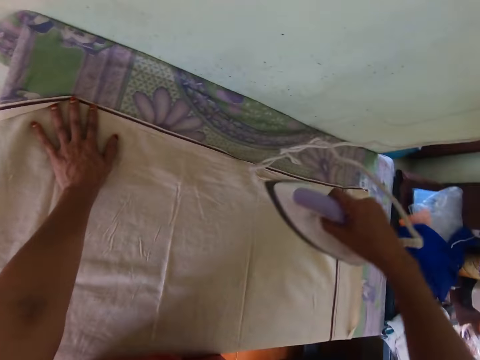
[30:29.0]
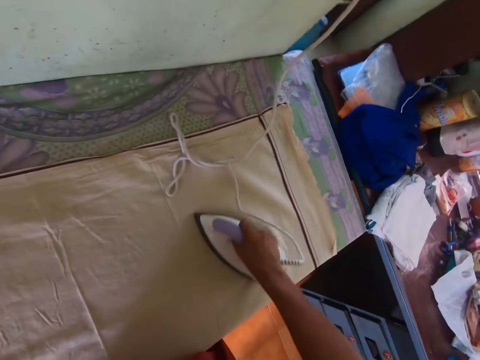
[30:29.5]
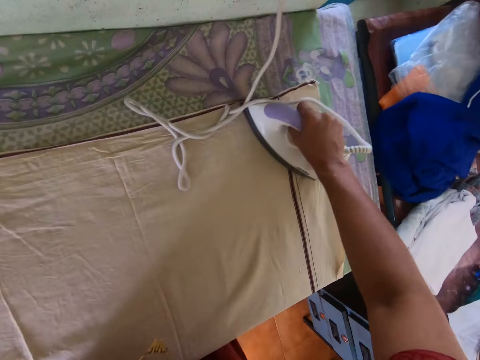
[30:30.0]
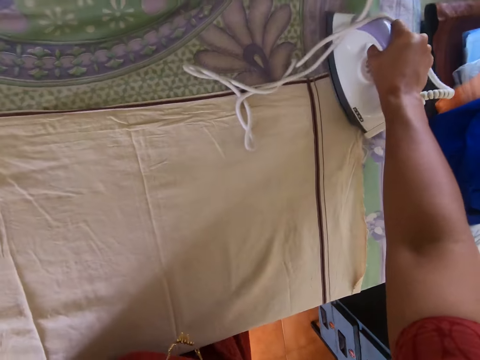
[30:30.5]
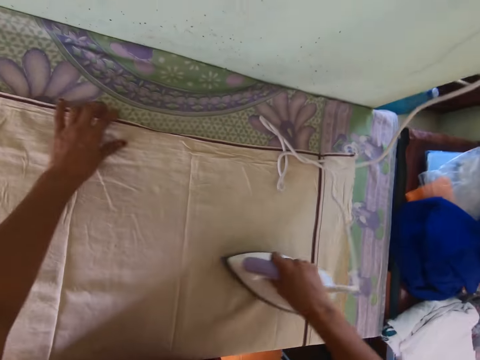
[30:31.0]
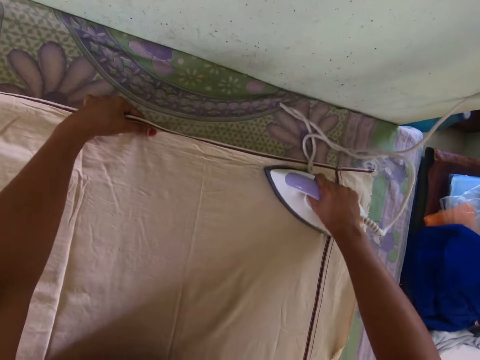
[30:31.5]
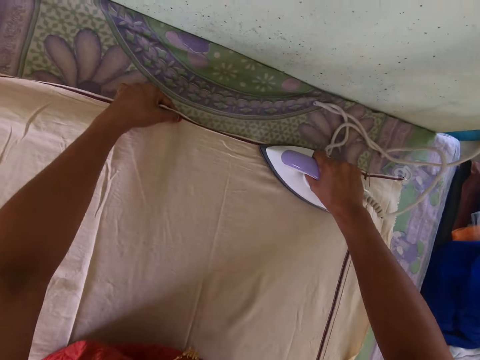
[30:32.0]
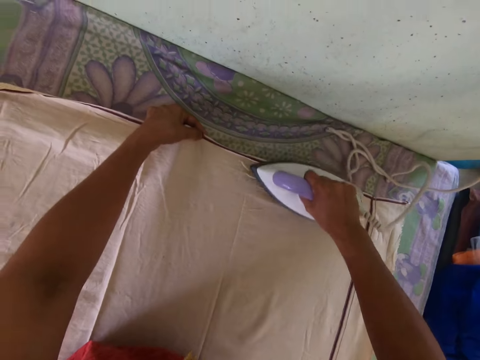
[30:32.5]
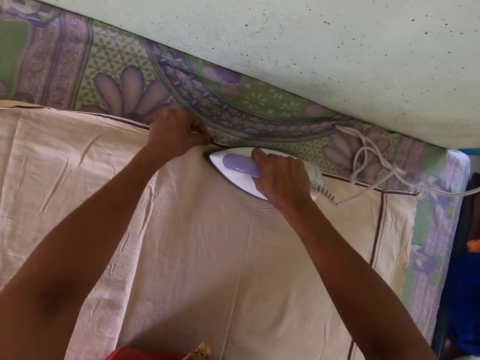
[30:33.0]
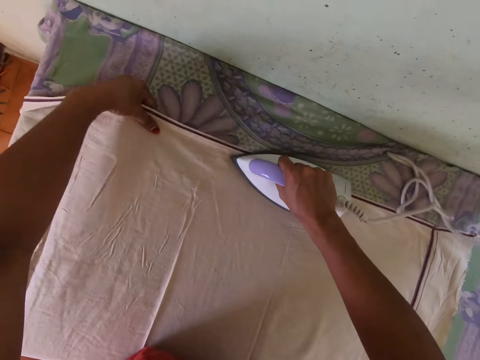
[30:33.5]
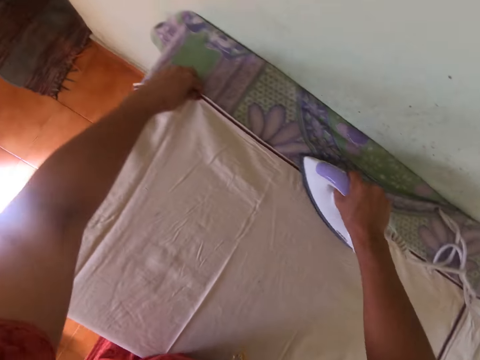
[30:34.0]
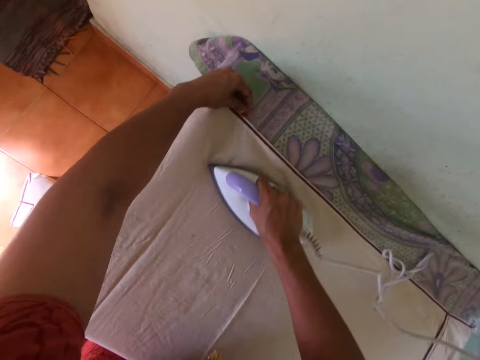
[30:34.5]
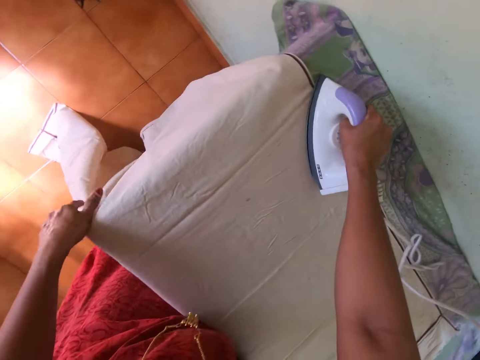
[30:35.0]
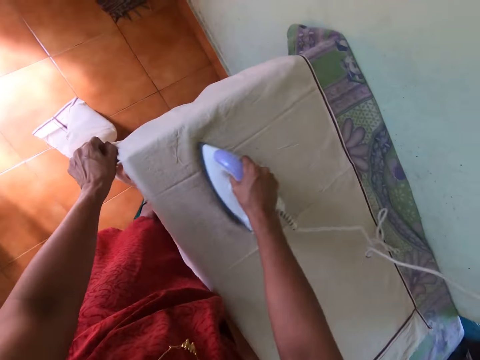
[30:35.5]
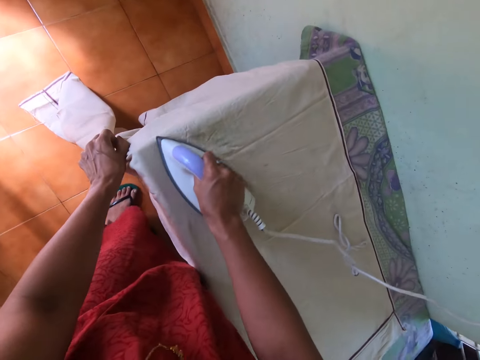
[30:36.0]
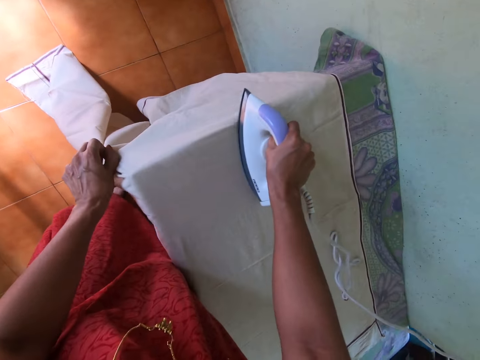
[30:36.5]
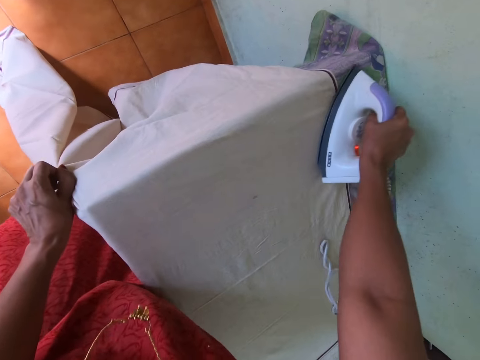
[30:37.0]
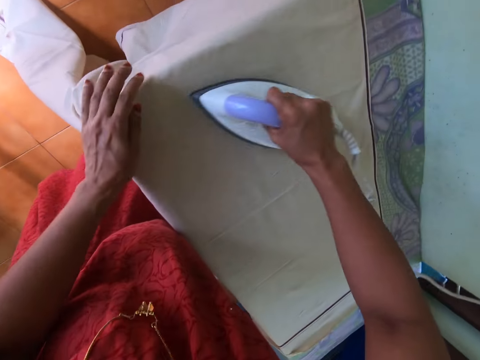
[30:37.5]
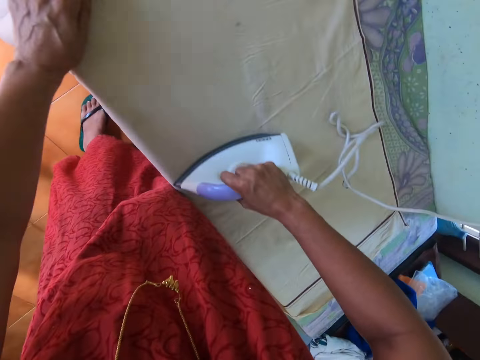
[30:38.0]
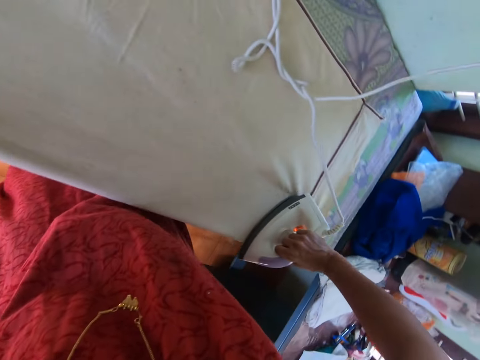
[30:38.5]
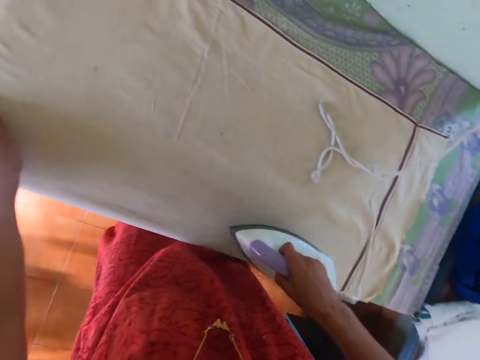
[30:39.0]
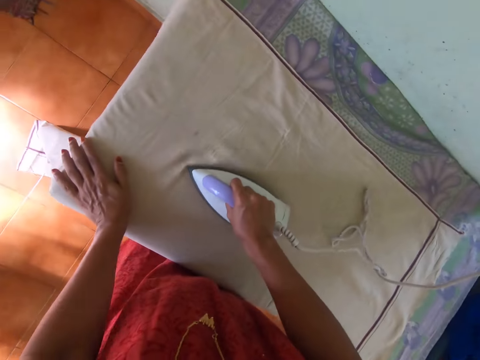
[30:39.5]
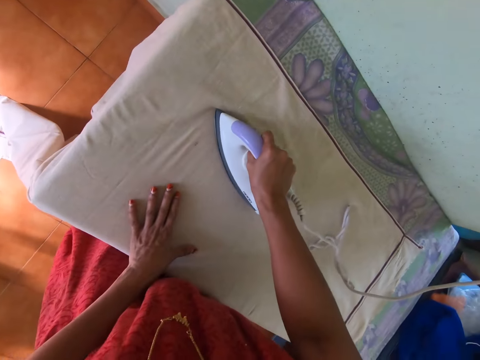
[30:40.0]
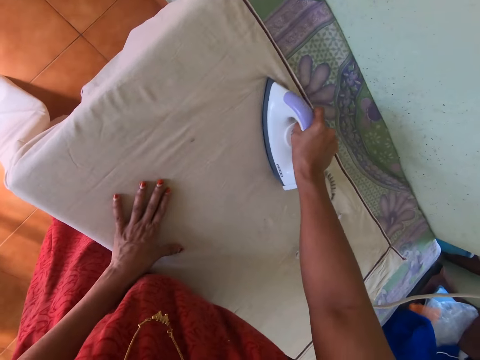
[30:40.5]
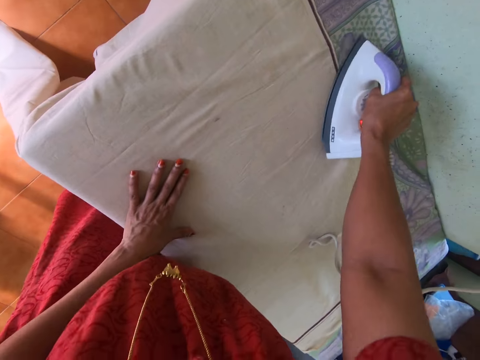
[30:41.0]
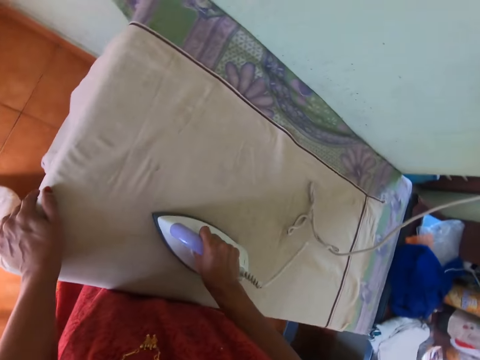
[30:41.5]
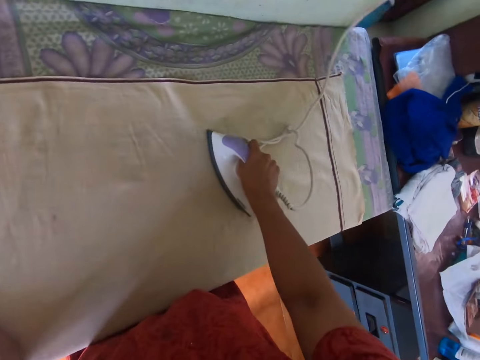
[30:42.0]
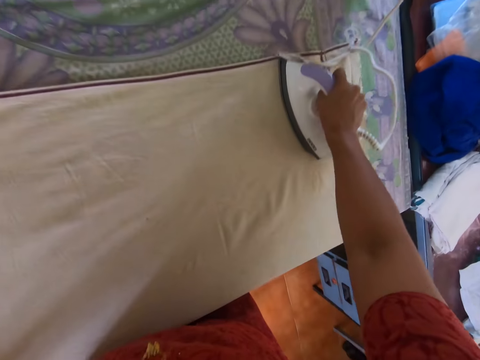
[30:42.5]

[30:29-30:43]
The camera wearer adjusts the cloth on the table with her left hand. She irons the linen.

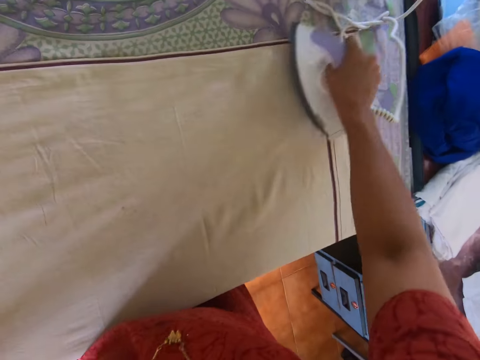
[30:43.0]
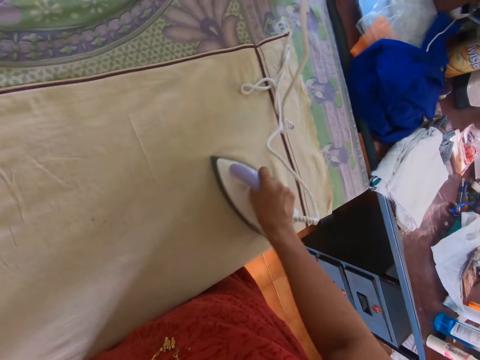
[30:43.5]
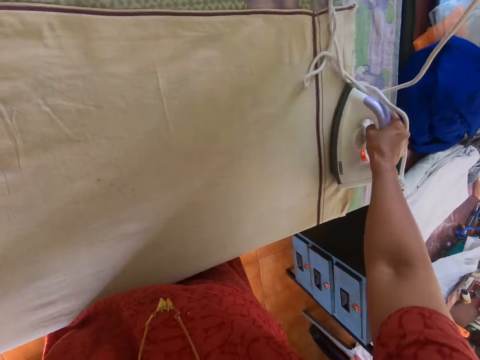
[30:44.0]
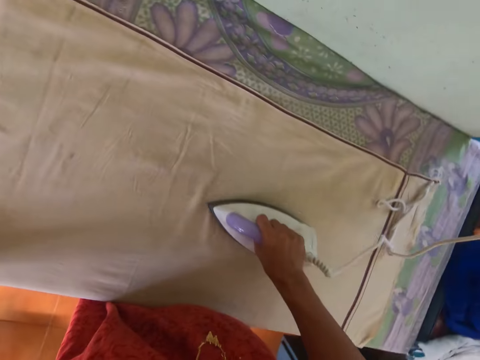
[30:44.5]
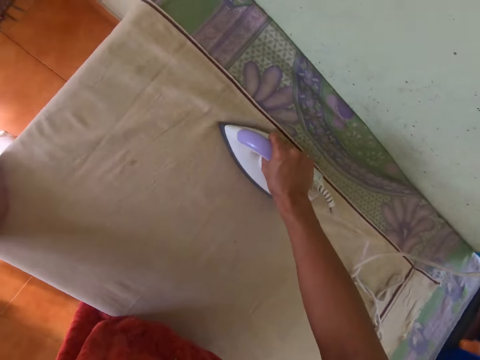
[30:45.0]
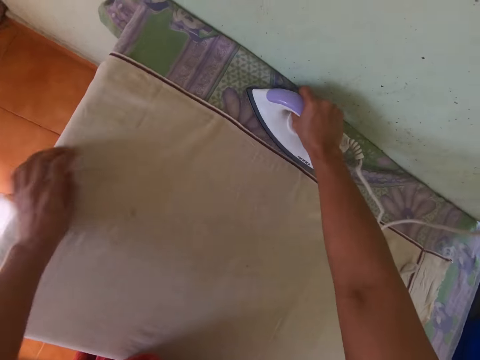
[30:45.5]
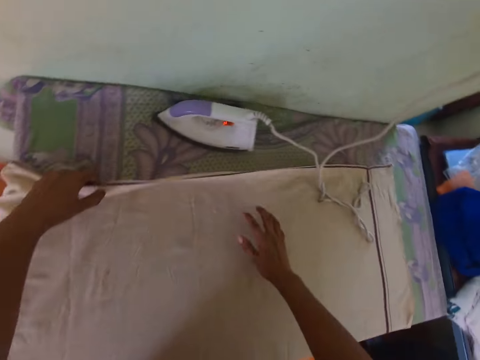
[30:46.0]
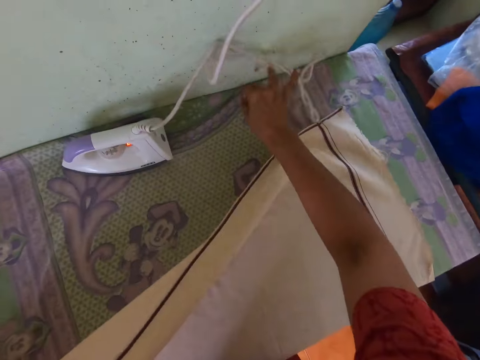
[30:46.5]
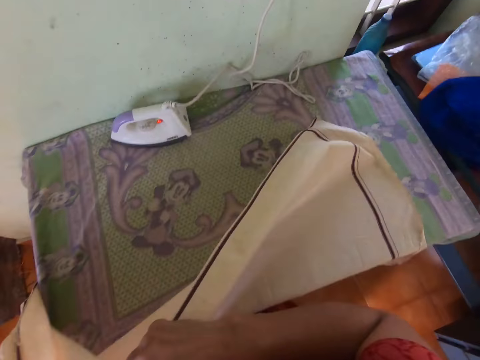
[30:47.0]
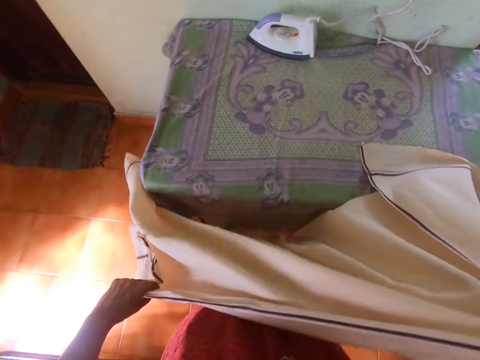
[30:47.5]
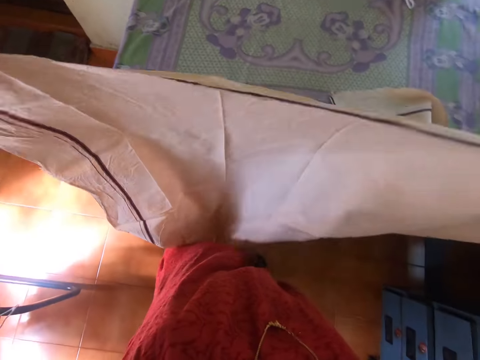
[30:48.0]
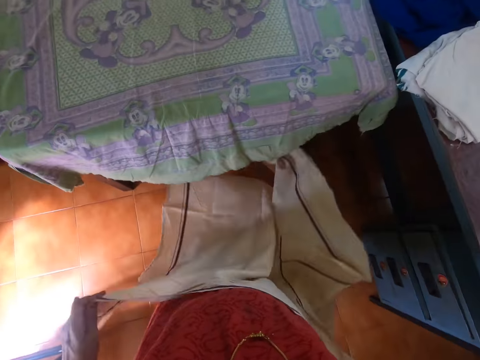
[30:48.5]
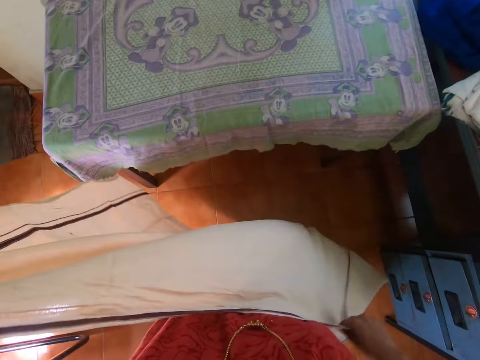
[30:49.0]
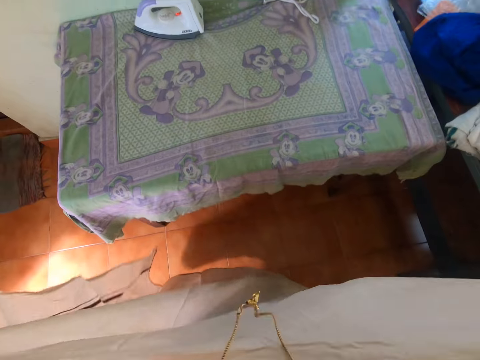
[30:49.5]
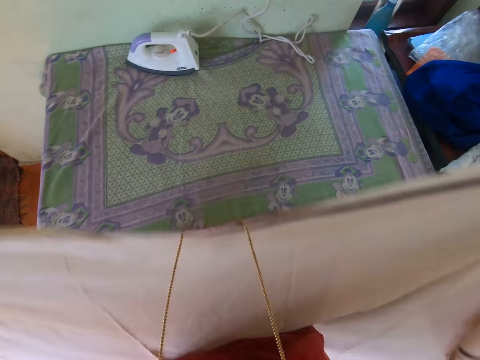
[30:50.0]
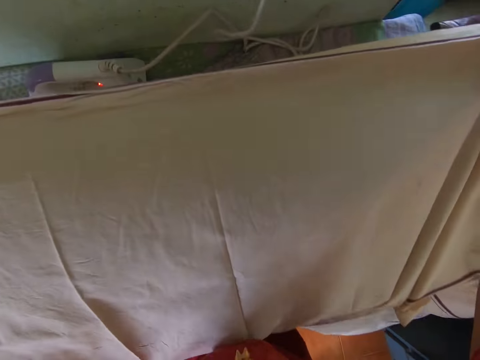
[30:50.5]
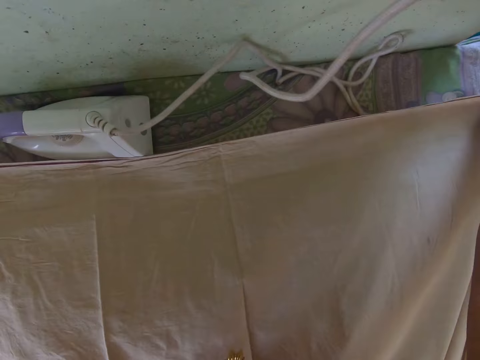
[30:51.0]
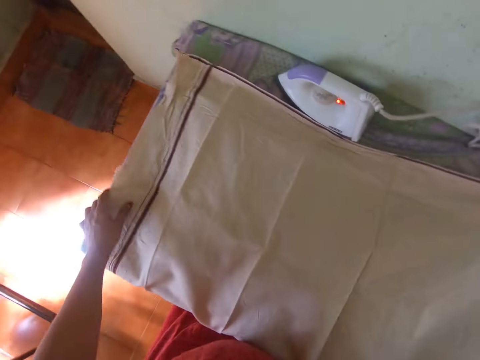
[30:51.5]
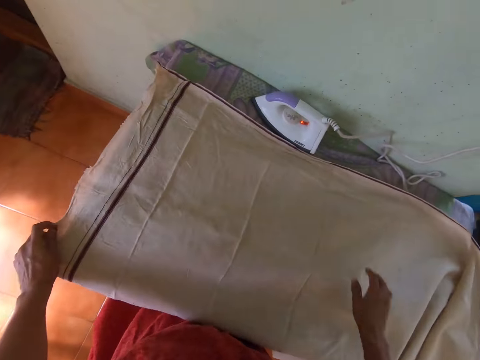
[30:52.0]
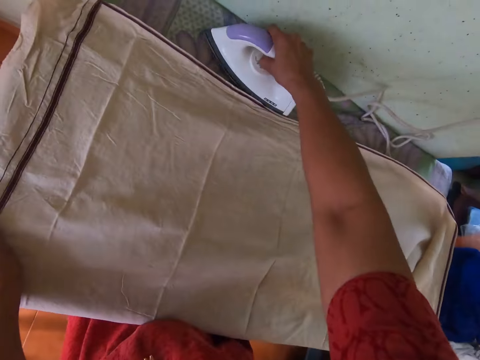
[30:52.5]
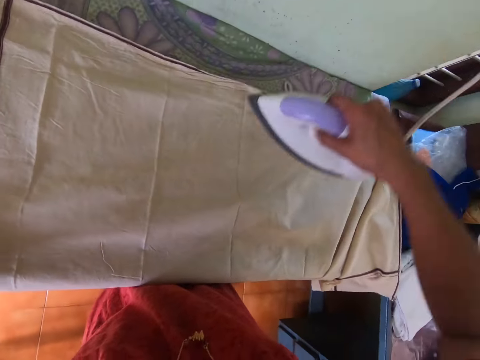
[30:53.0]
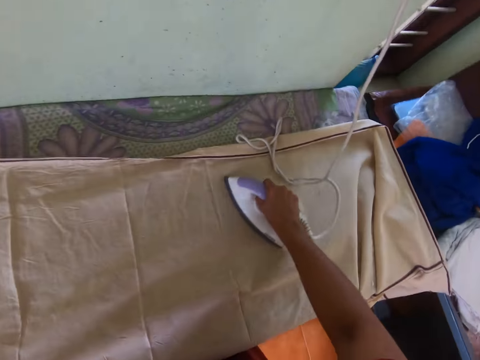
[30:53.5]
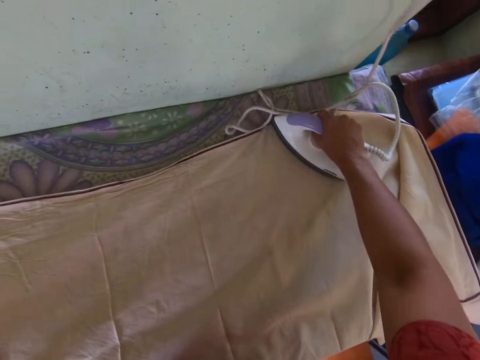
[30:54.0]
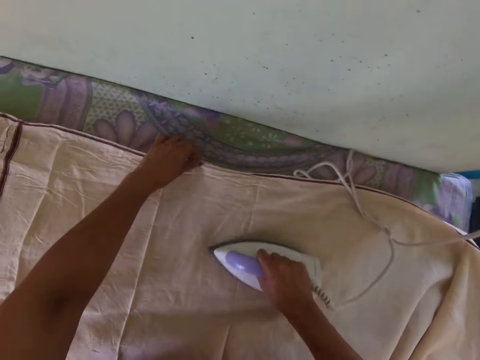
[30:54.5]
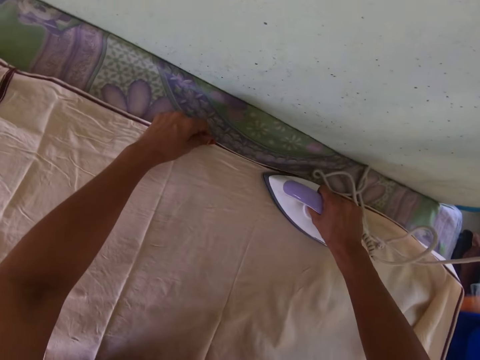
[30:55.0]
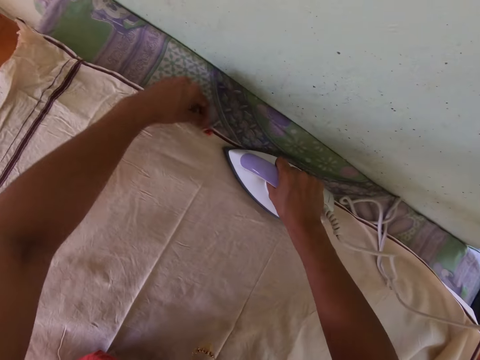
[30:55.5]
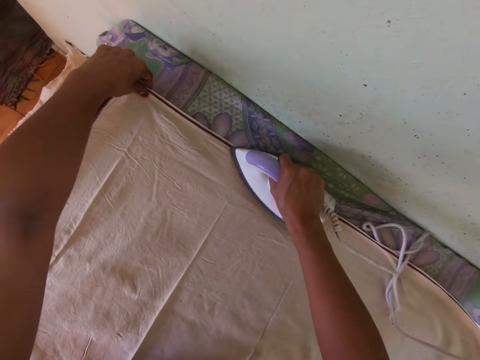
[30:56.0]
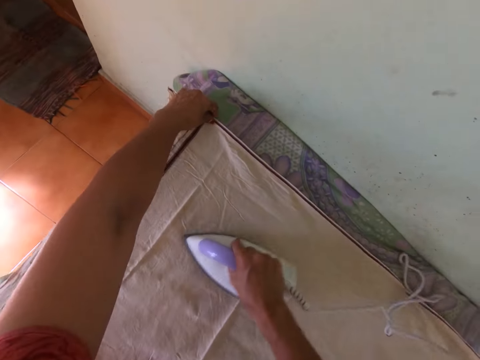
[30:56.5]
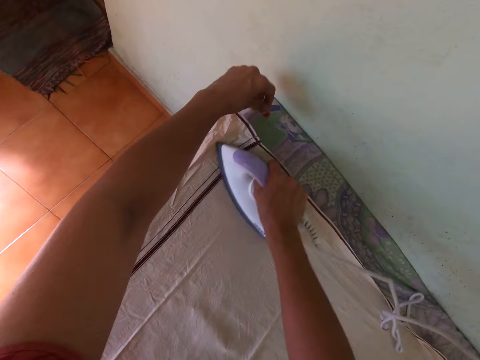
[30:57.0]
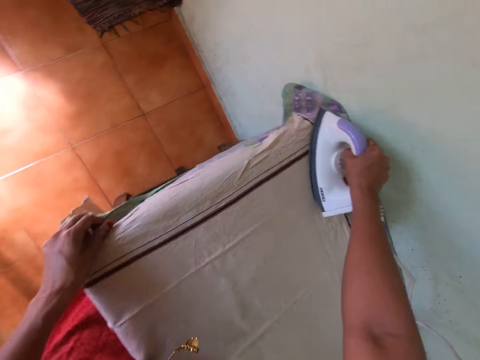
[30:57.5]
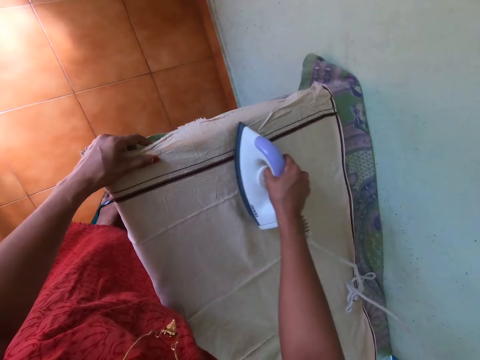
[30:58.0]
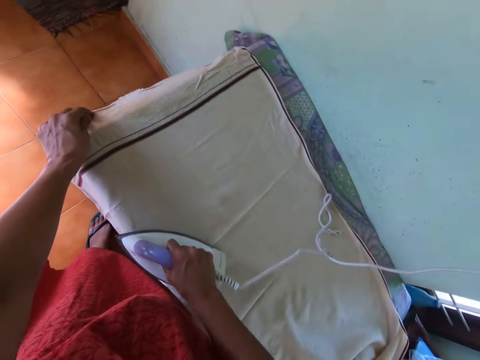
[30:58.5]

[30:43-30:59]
The camera wearer picks up the cloth on the table with her left hand. She puts the iron cloth on the table. She adjusts the wire of the electric iron on the table with her right hand. She adjusts the cloth in her hands. She lays the cloth in her hands on the table. She stretches the linen. She adjusts the cloth on the table with both hands. She picks up the electric iron on the table with her right hand. She irons the cloth on the table with the electric iron in her right hand. She adjusts the cloth on the table with her left hand.
